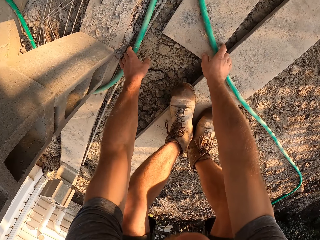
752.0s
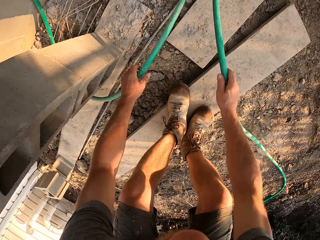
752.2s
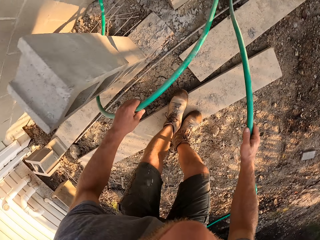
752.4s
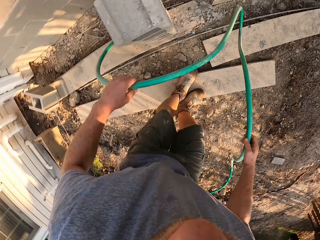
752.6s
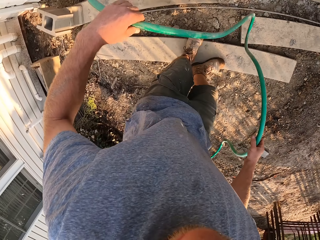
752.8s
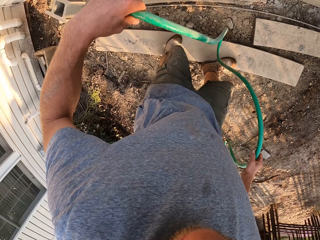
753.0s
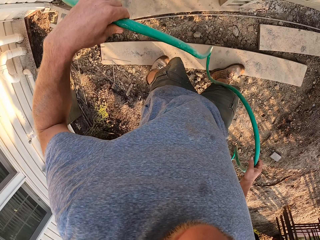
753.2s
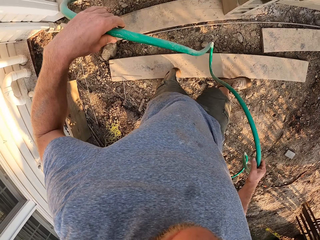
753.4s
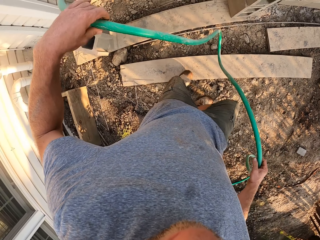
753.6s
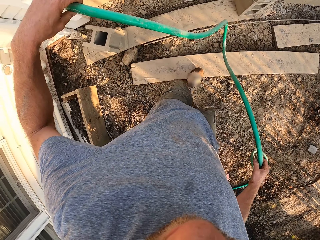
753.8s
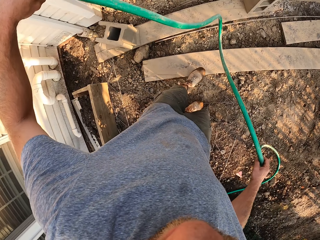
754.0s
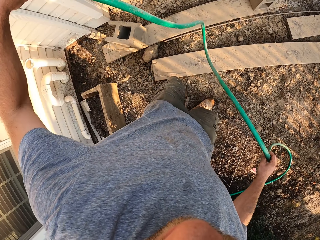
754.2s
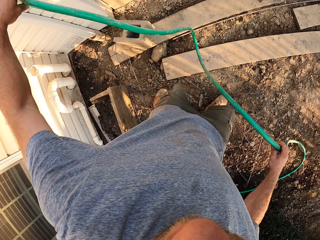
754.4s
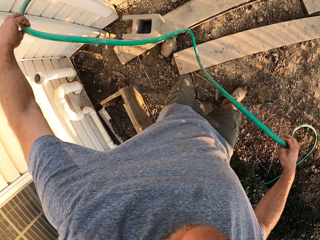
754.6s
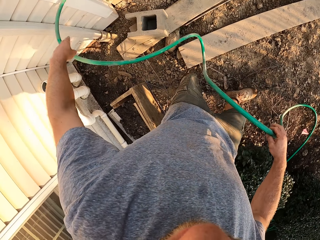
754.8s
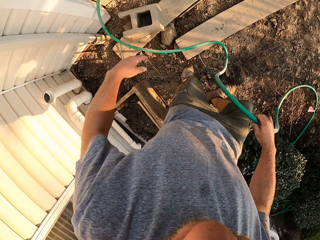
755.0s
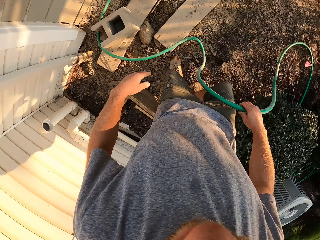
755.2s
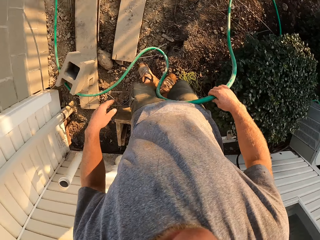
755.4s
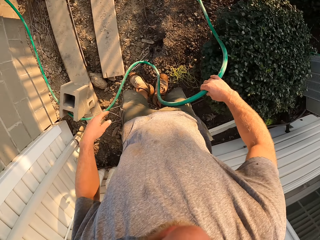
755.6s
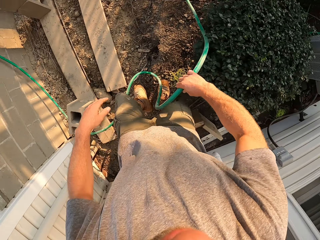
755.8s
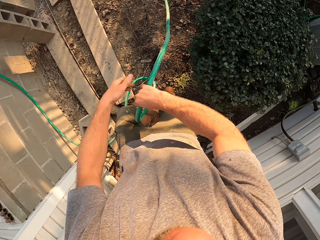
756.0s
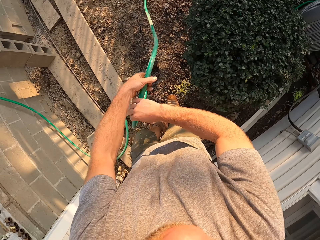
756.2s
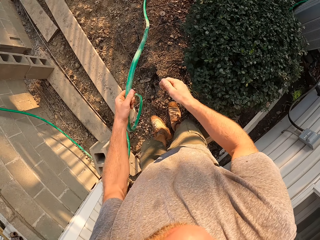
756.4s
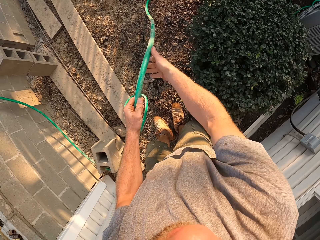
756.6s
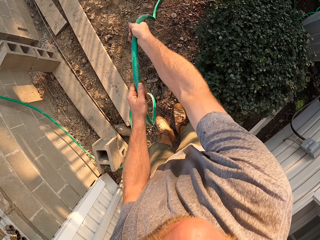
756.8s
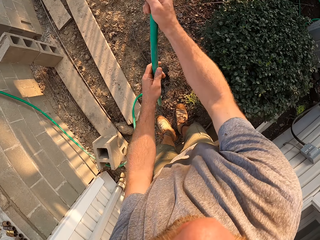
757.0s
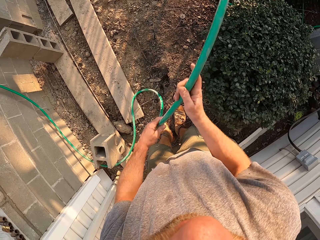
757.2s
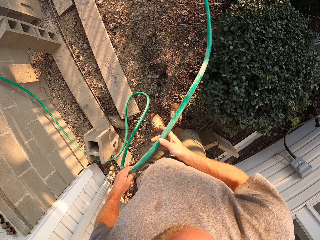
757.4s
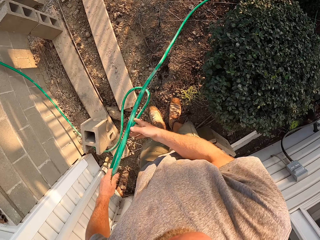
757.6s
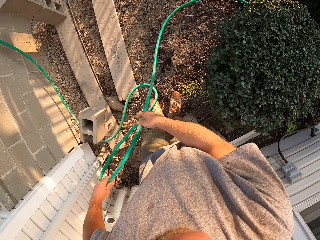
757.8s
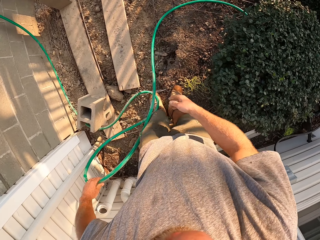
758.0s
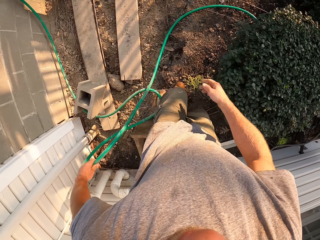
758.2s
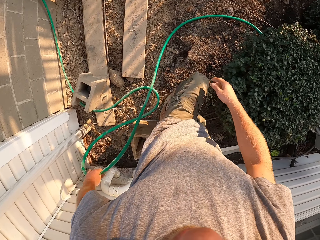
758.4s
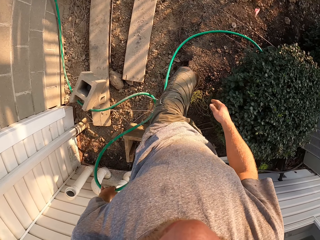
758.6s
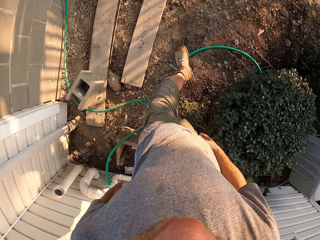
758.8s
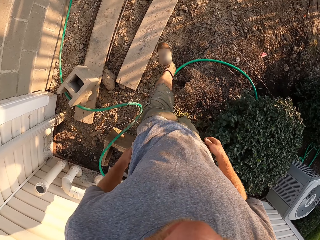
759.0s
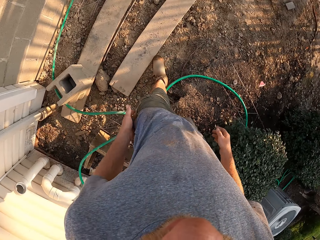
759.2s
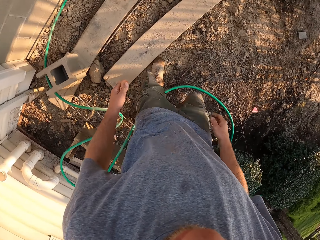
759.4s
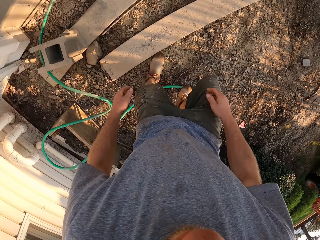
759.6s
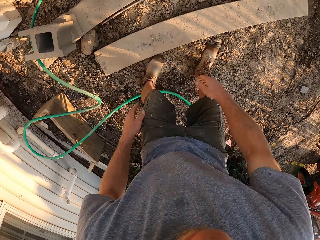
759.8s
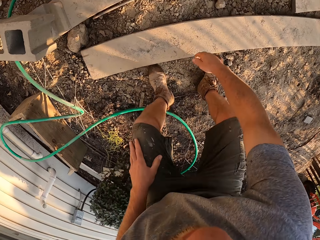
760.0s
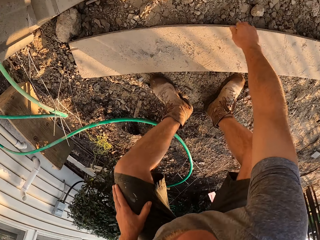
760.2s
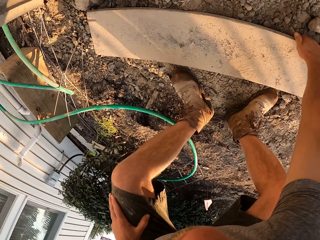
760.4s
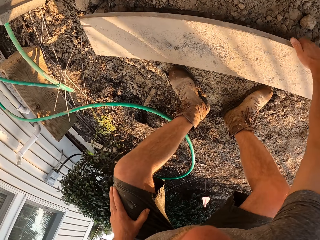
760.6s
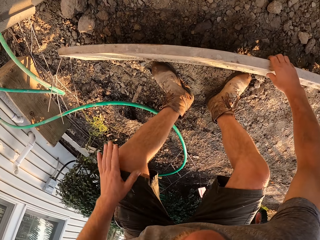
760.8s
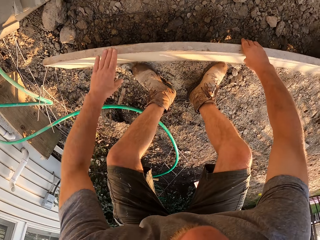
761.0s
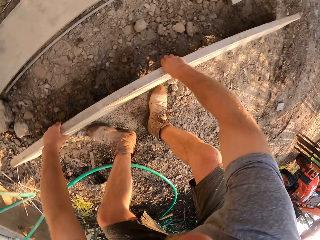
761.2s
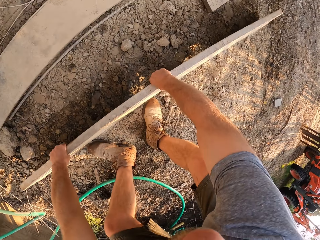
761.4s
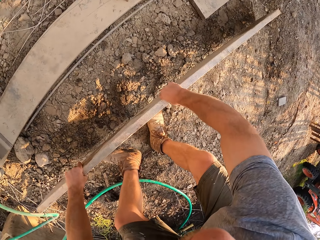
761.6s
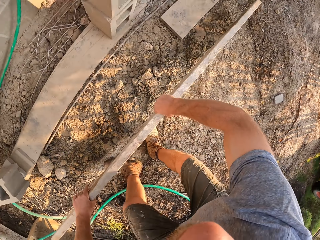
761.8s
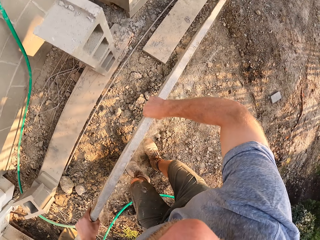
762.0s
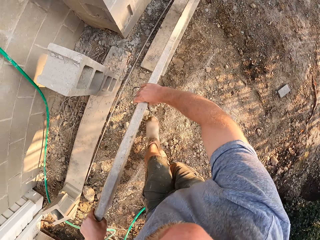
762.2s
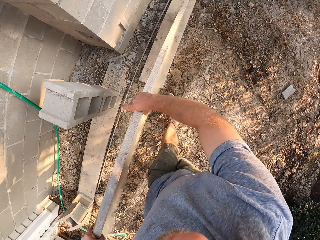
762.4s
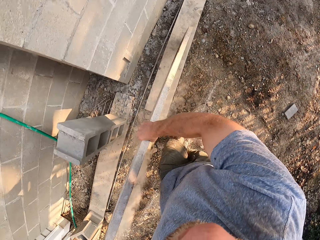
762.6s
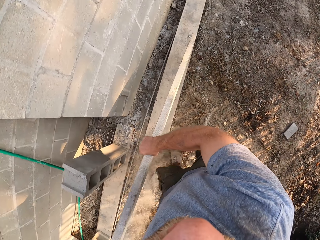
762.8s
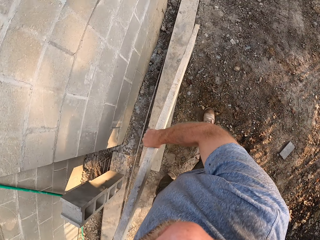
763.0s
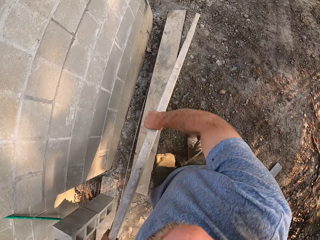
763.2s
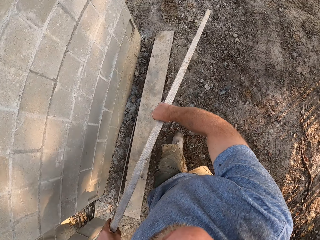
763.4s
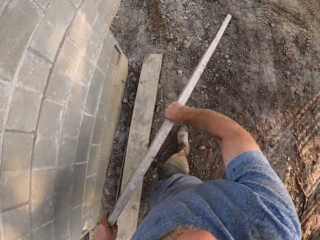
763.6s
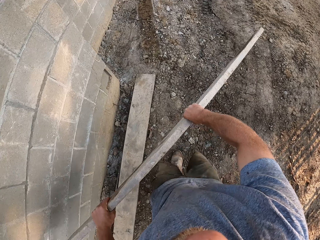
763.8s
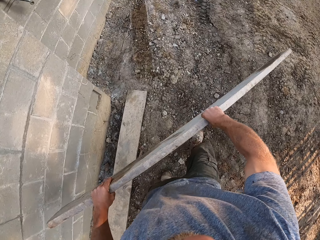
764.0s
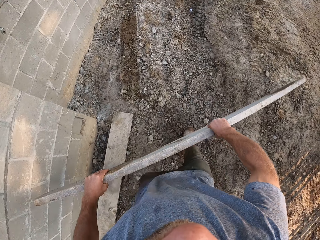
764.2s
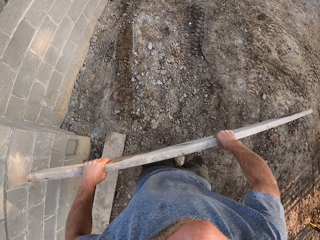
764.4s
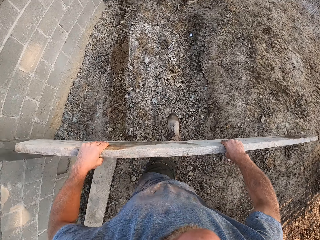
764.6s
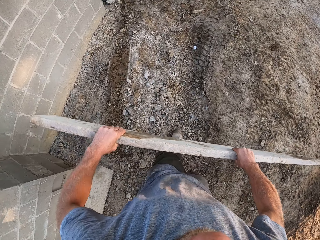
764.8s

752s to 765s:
The camera wearer picks up a pipe on the ground with both hands and drops the pipe on the ground. He touches the wooden plank with his right hand and picks up the wooden plank with both hands.

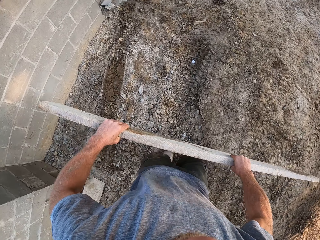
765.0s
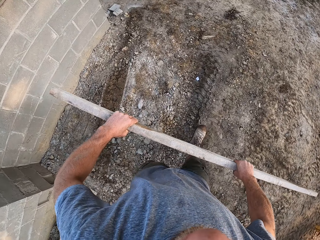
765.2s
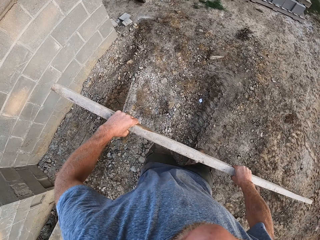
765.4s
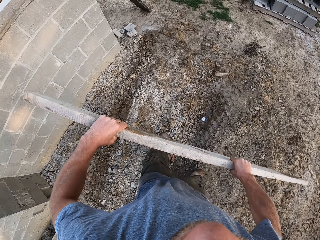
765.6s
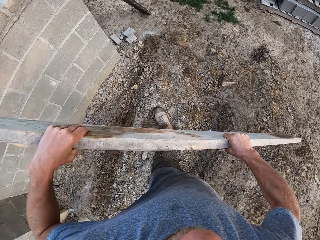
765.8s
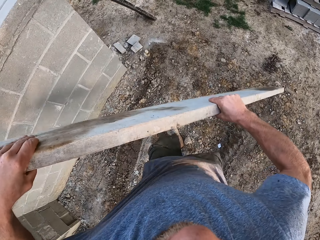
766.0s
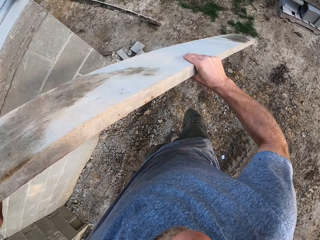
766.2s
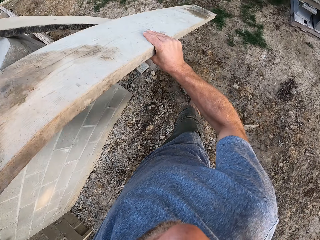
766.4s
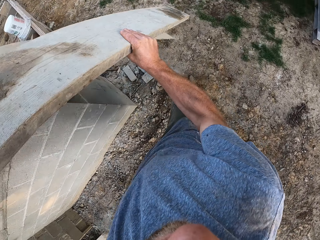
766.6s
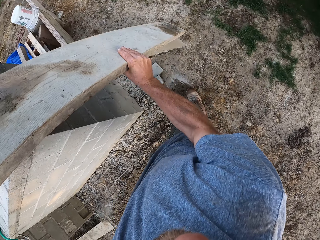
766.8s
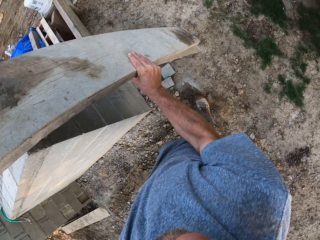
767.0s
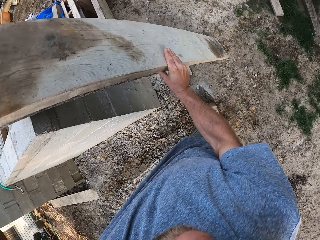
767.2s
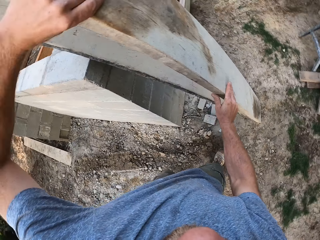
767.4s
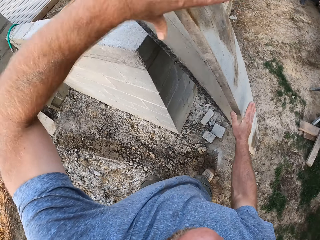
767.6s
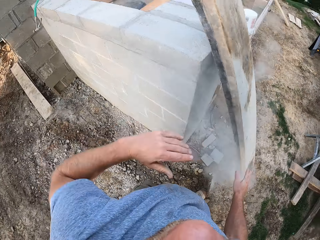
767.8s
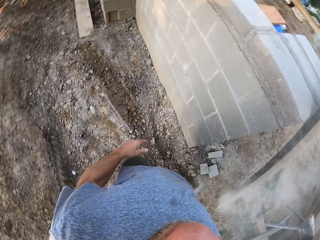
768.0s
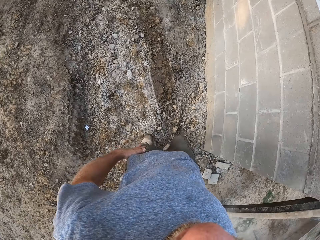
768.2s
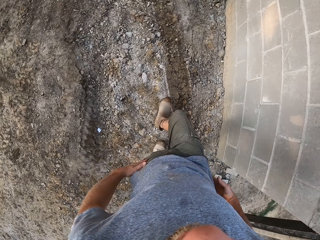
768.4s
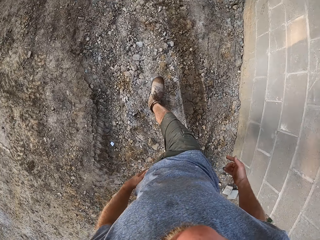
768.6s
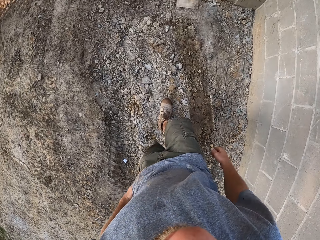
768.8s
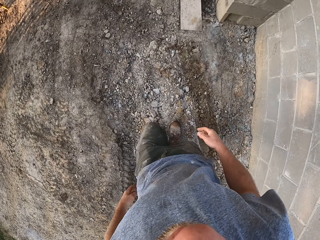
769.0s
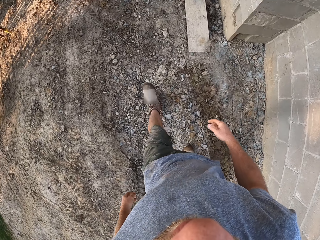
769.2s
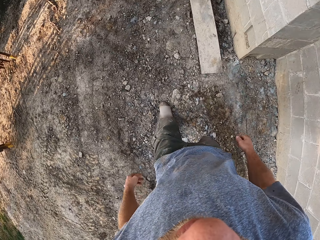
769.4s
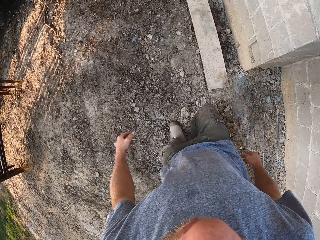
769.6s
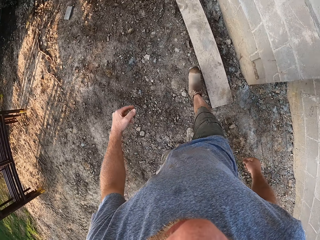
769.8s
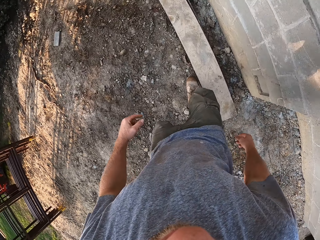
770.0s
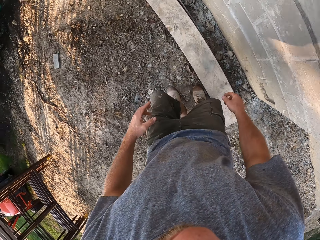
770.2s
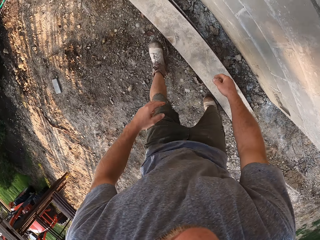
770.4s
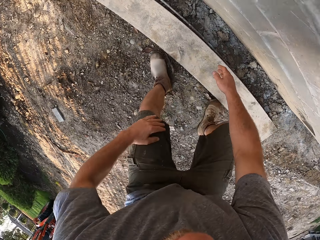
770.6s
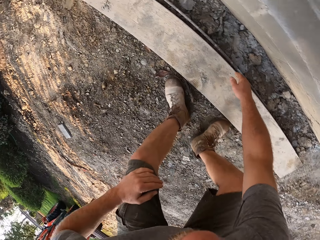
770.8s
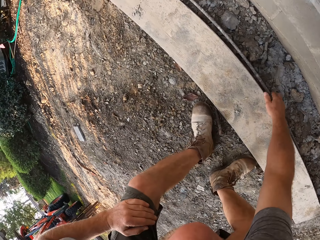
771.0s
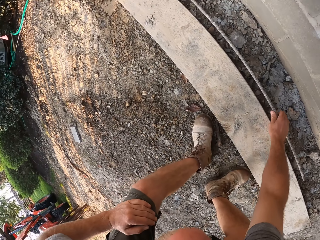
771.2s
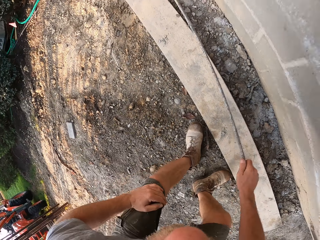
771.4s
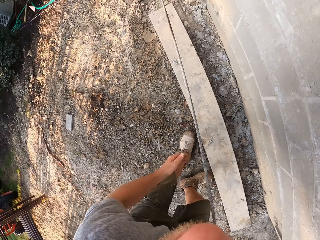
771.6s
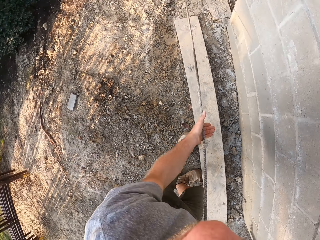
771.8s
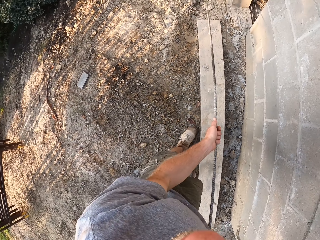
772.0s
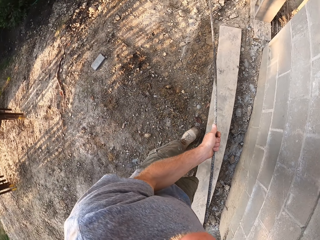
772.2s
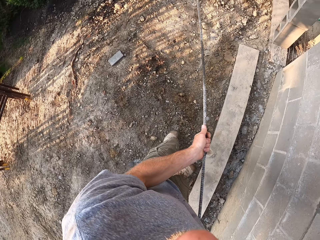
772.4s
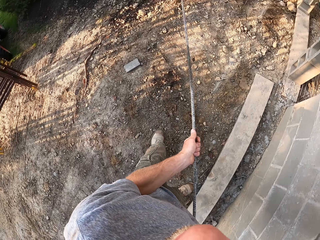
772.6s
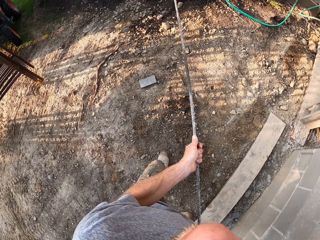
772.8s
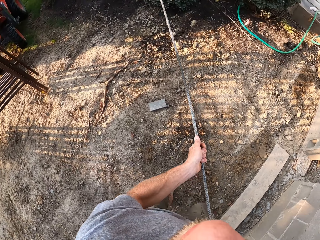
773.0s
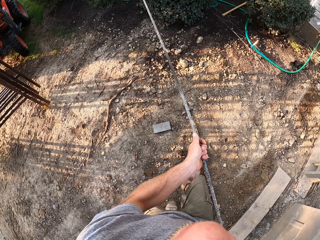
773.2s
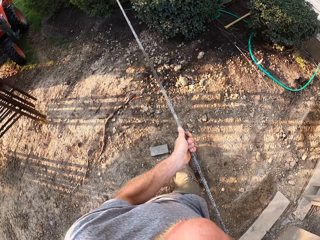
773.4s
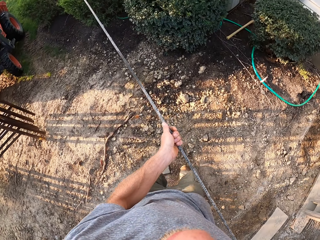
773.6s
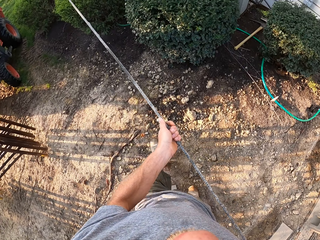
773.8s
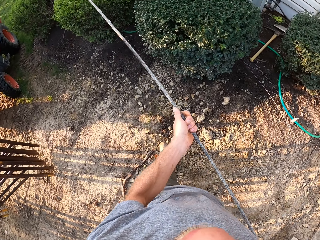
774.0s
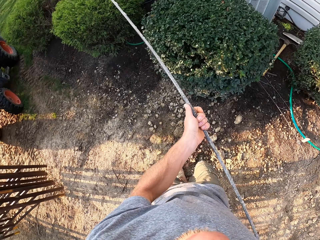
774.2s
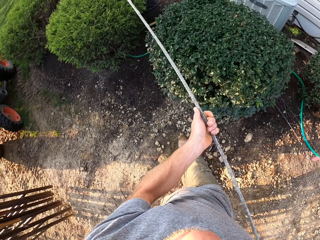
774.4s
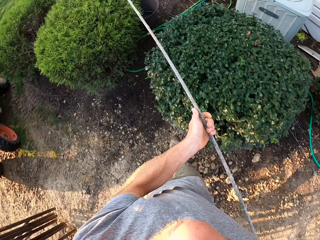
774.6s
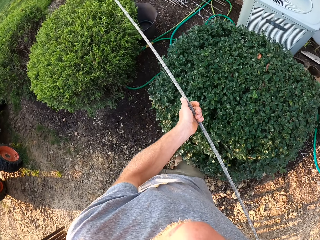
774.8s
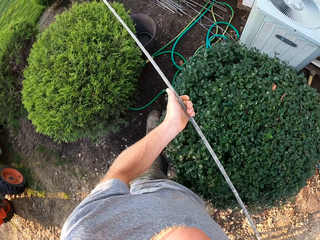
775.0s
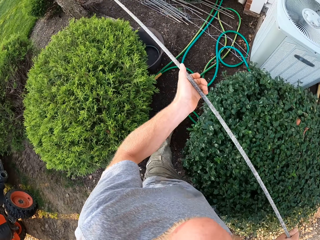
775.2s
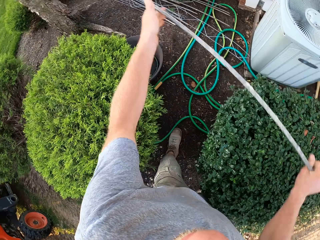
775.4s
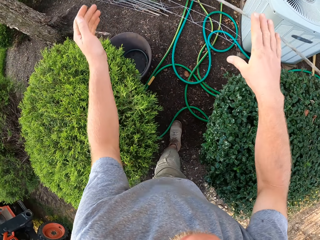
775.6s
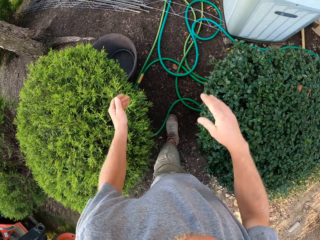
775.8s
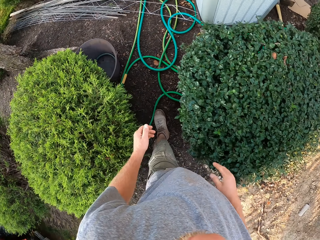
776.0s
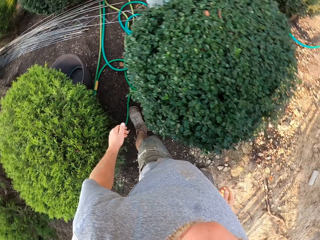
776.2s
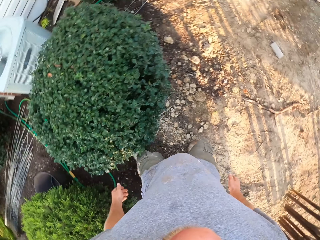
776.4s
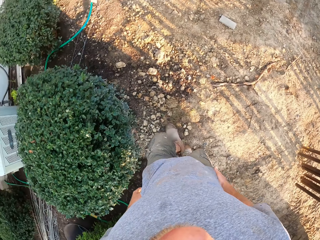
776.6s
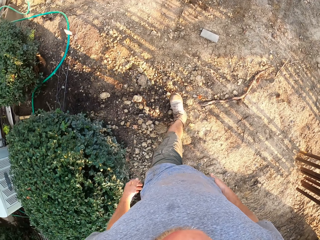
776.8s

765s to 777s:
The camera wearer drops the wooden plank on the ground. He attaches the wood with another piece. He picks up a steel wire. He holds an iron rod on the ground with his right hand and holds the iron rod with both hands. He throws the steel wire. He drops the iron rod on the ground.
